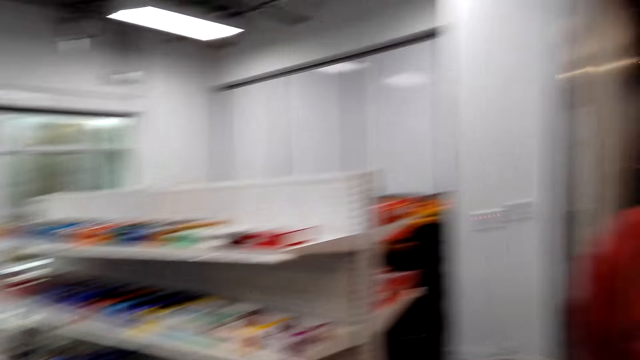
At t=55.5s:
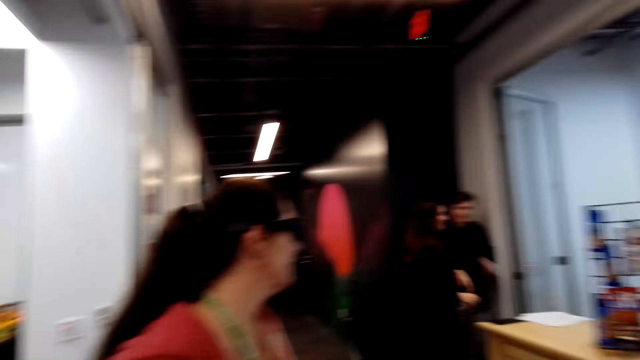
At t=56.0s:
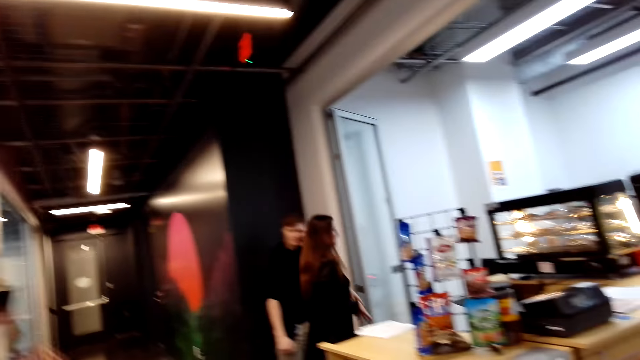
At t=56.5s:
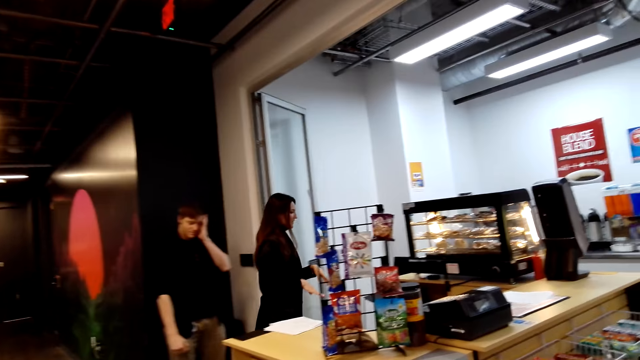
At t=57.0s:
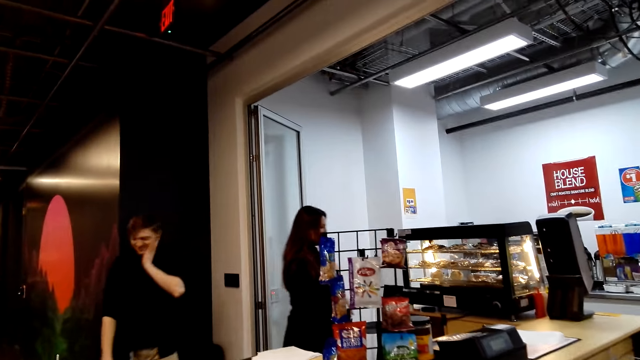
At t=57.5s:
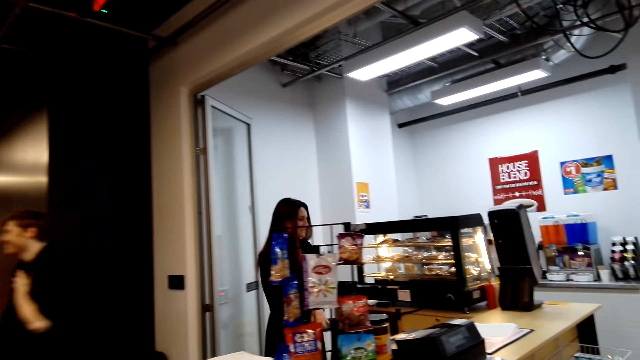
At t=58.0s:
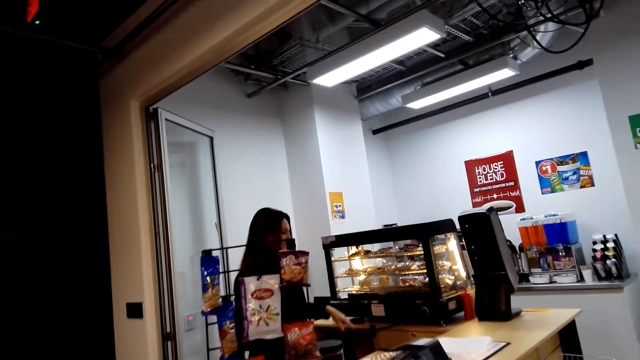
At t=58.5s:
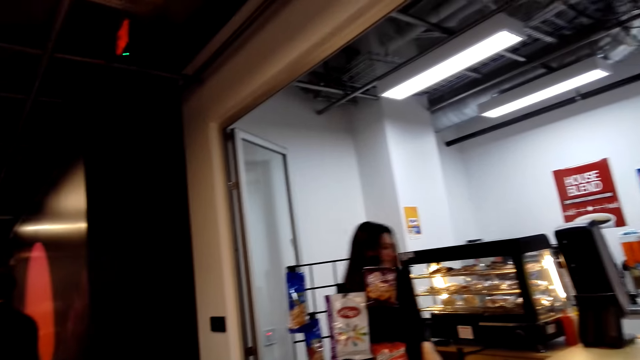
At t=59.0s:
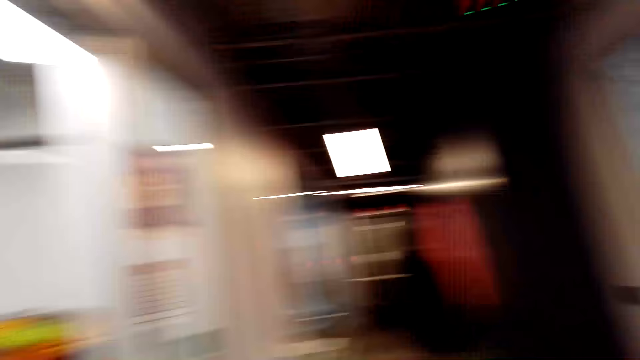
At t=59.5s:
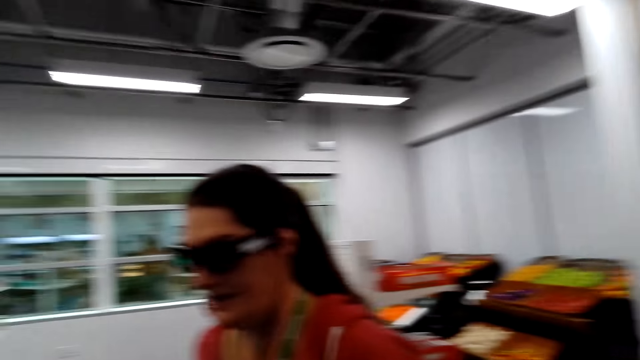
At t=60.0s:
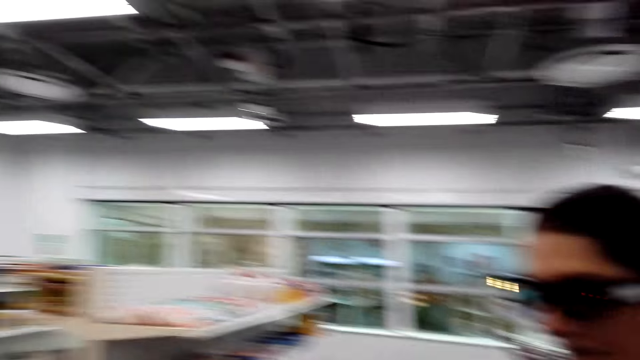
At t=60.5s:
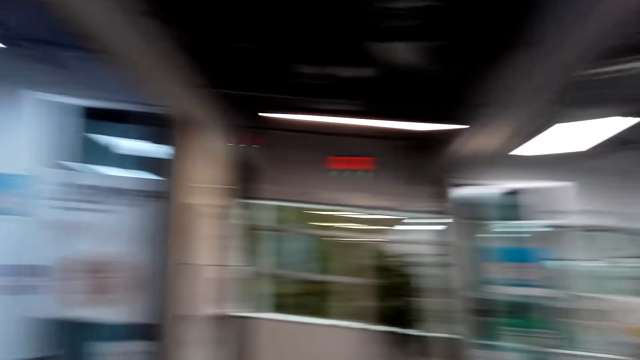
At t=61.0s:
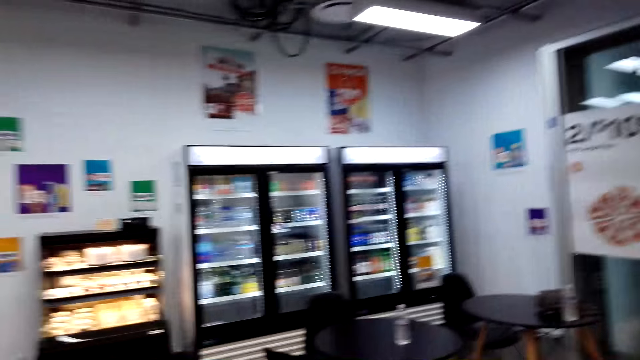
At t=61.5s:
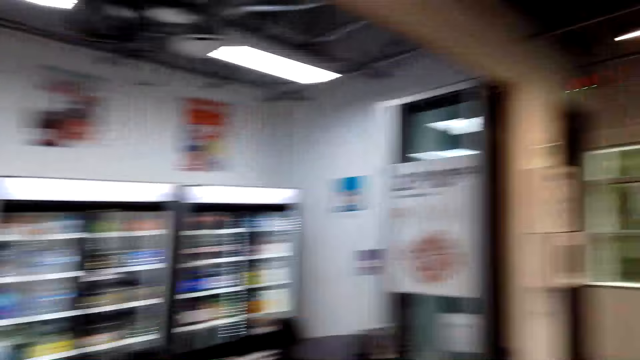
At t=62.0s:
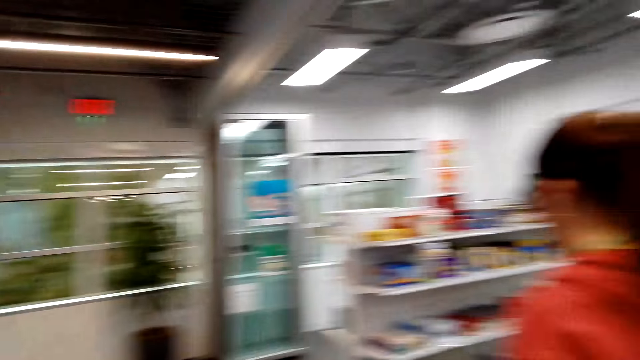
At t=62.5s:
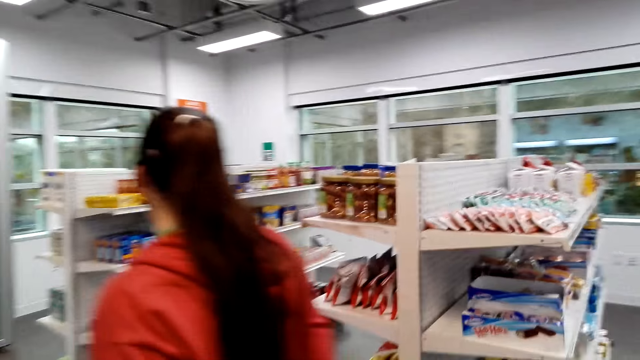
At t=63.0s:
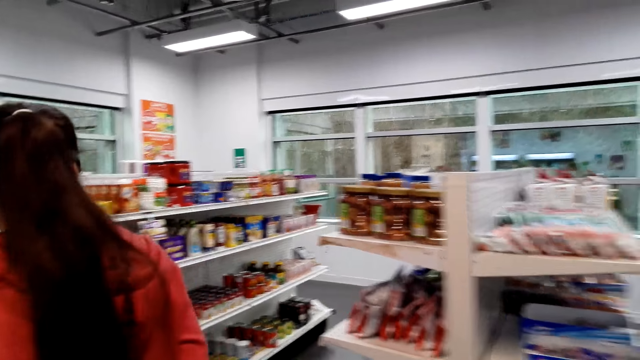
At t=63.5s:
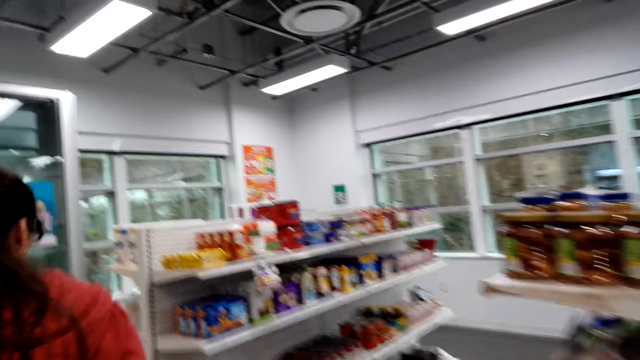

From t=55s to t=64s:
The camera wearer turns towards a woman. They walk towards the counter. Another woman talks to the first woman. The camera wearer looks around and follows the first woman.

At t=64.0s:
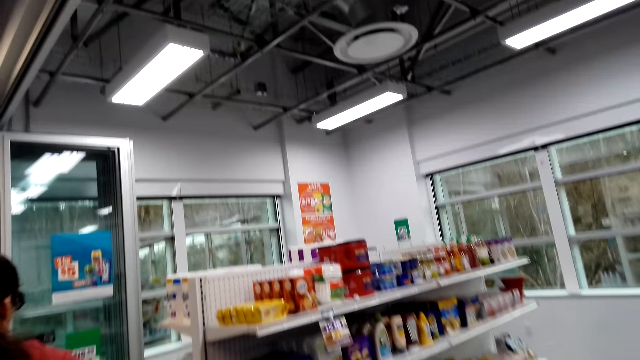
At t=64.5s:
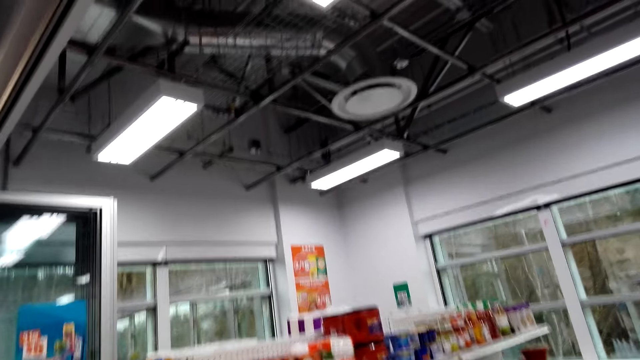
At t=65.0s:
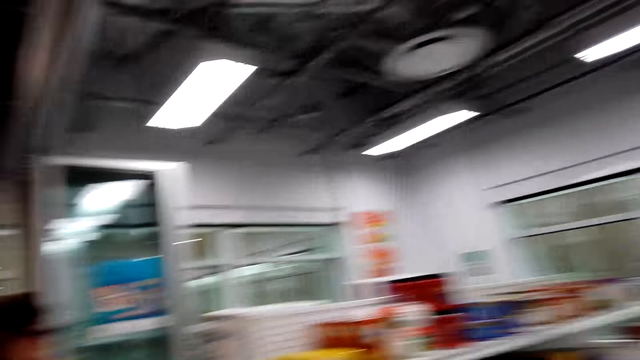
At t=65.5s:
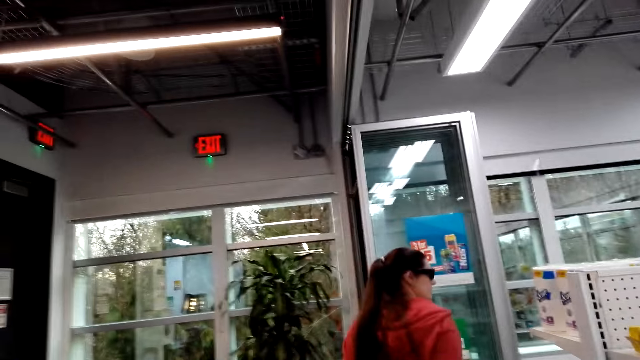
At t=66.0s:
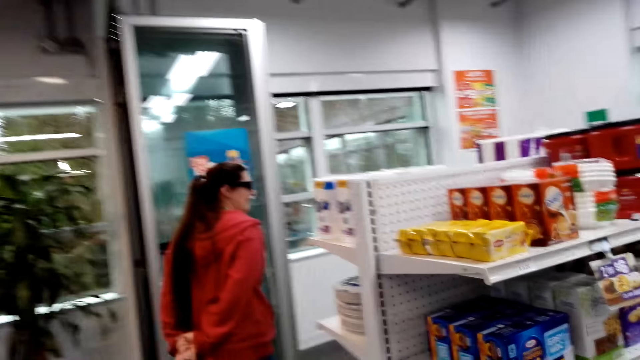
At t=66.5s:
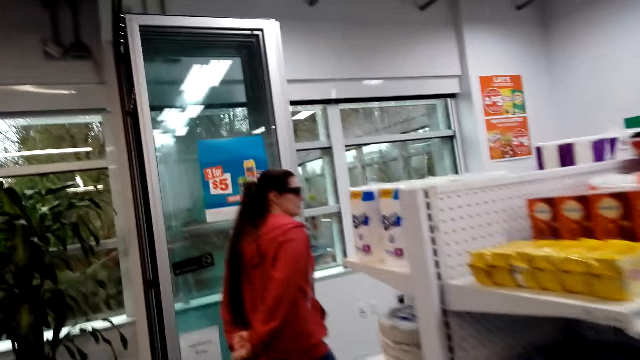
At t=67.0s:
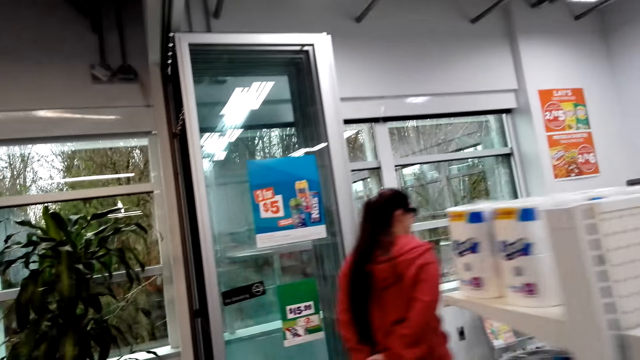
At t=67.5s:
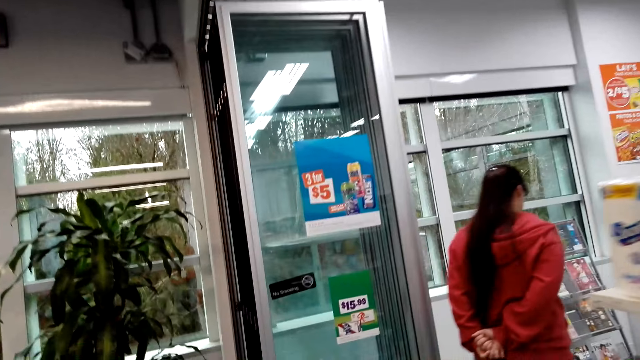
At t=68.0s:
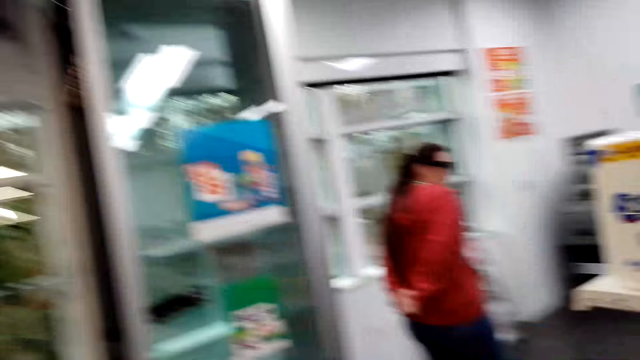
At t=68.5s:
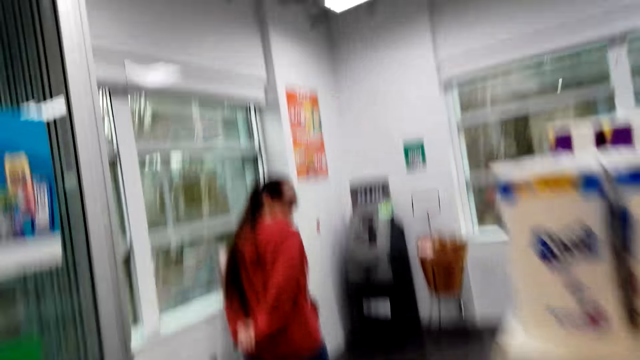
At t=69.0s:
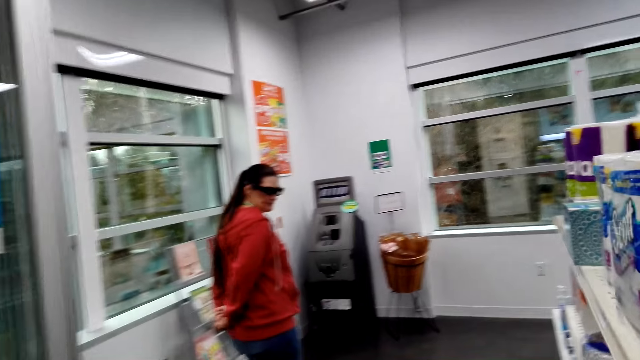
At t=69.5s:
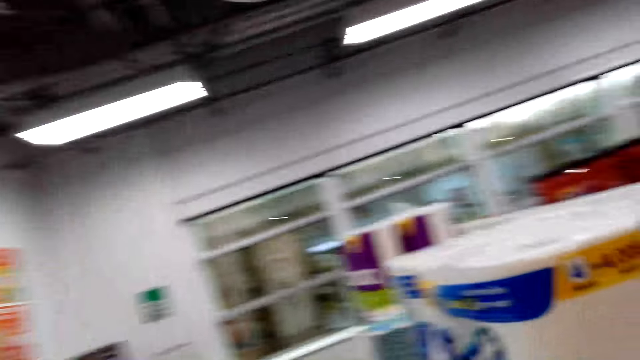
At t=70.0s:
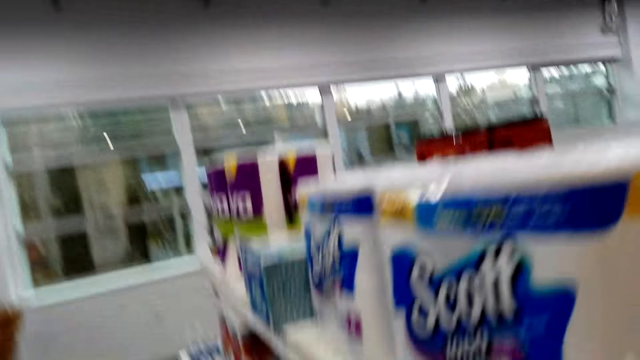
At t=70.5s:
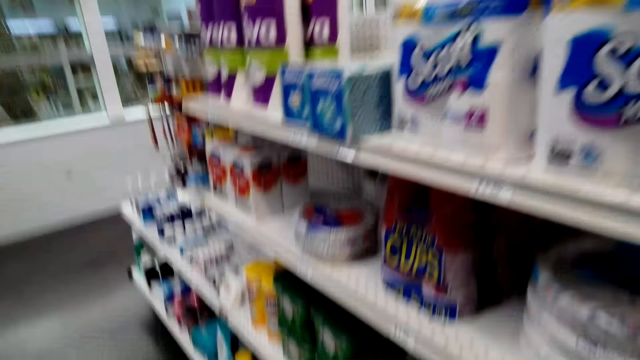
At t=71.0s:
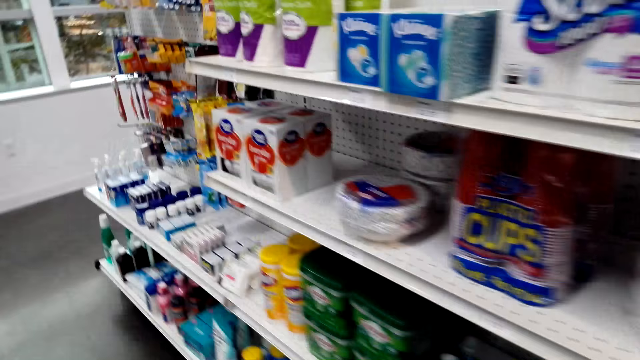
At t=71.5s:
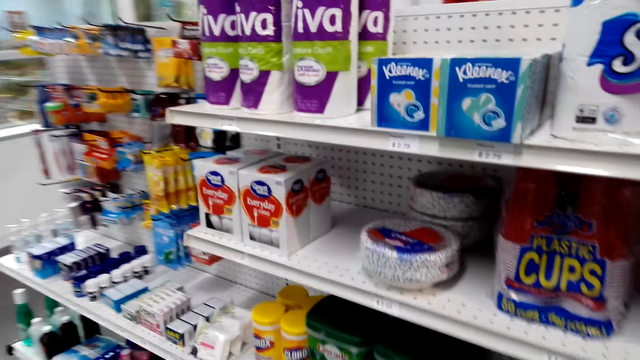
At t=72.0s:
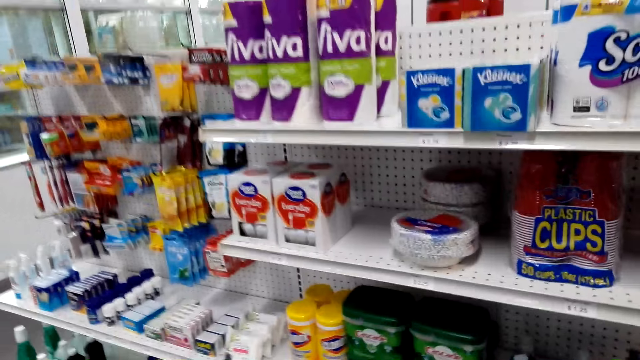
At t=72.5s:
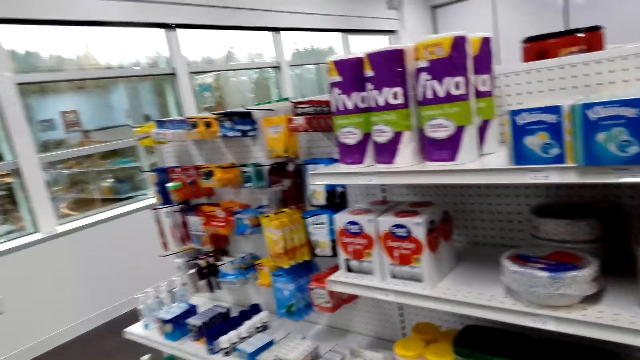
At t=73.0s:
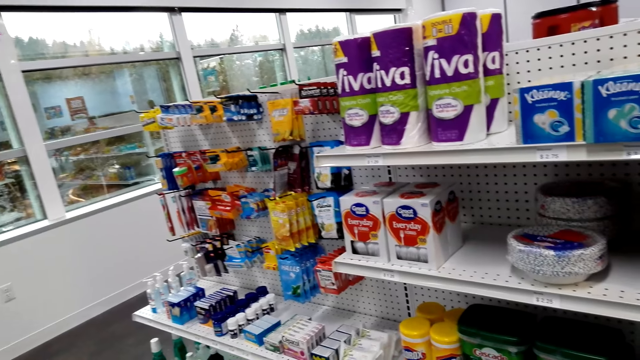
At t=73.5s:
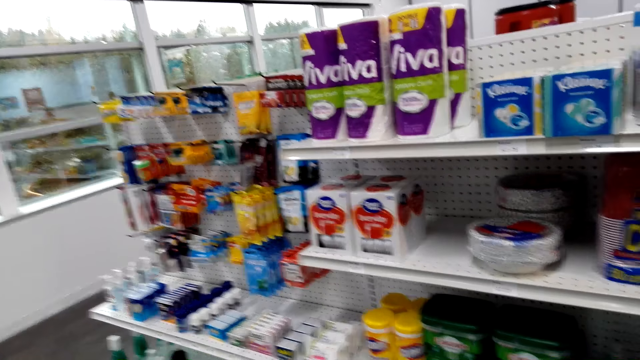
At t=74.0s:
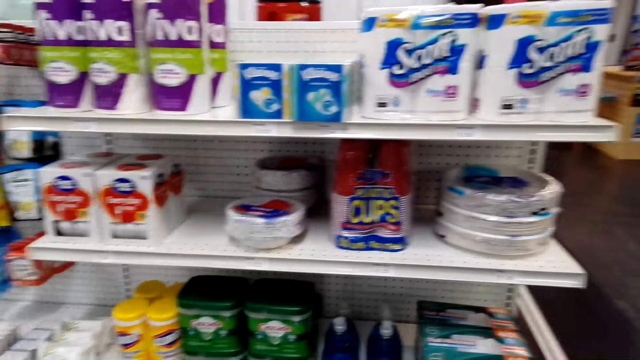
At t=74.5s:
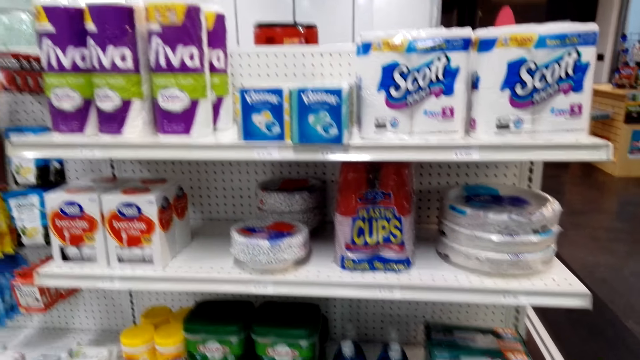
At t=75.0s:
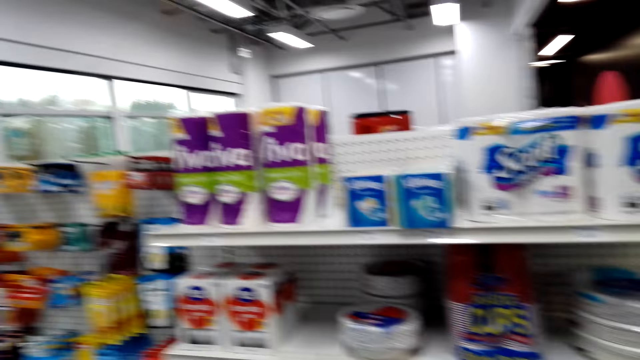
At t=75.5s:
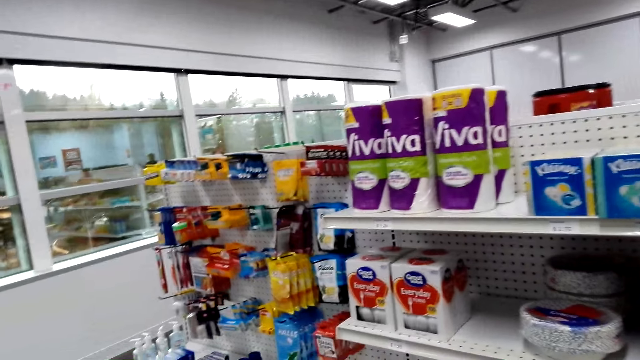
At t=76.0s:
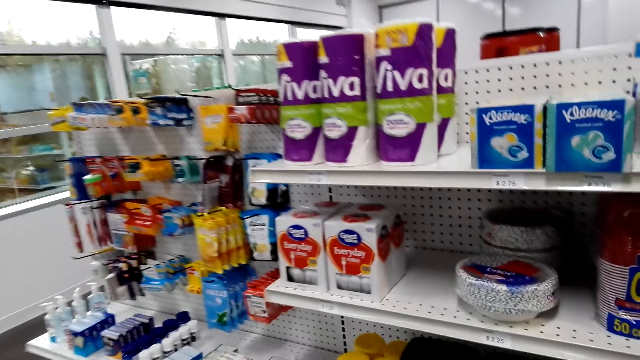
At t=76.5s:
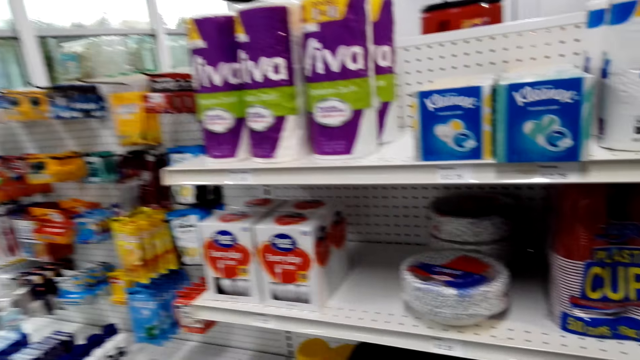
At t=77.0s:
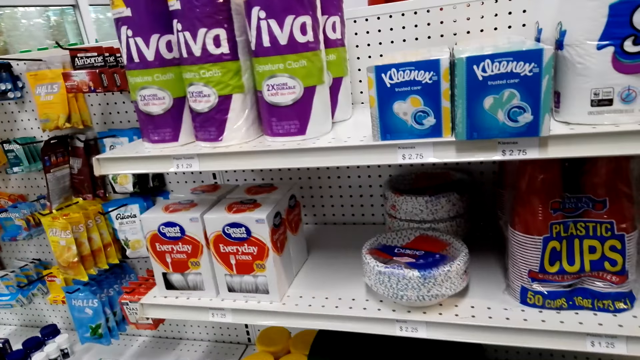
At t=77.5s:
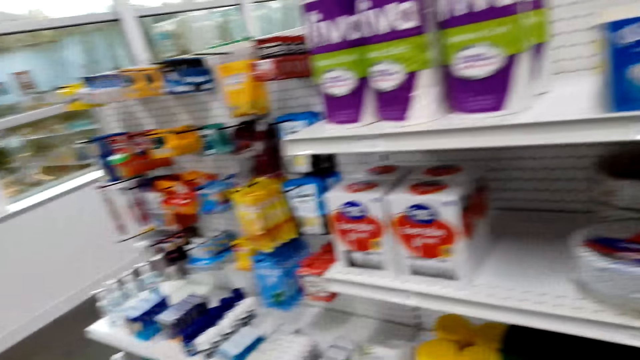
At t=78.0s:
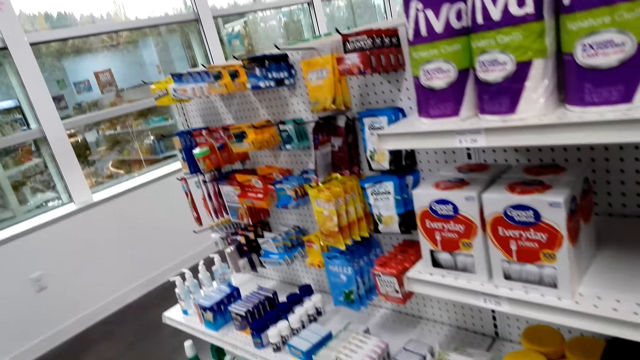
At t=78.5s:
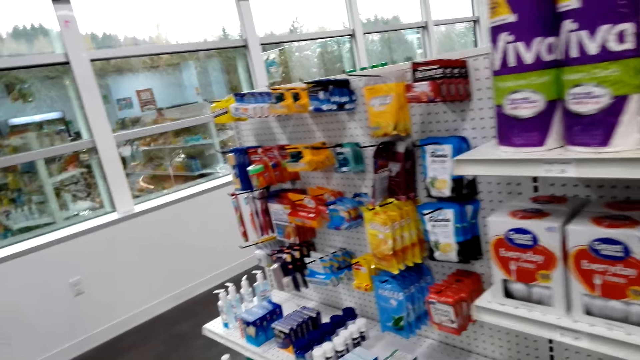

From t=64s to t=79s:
The camera wearer talks to a woman and follows the woman. The woman converses with the camera wearer. The camera wearer talks to the woman and inspects the rack.
